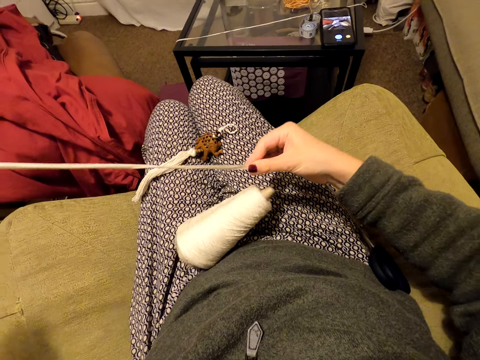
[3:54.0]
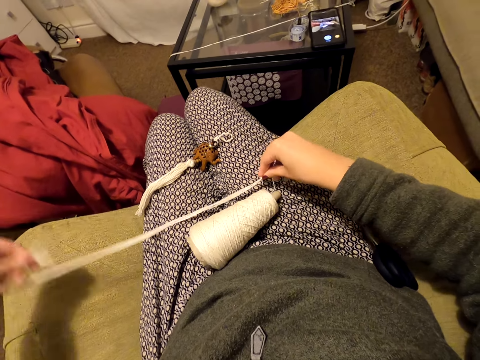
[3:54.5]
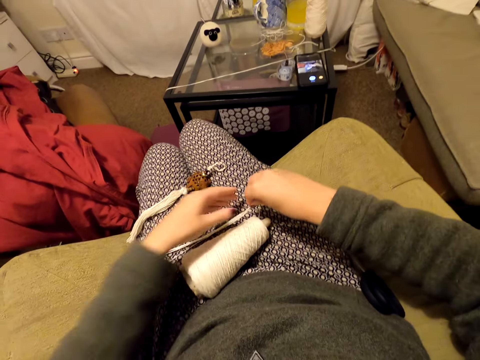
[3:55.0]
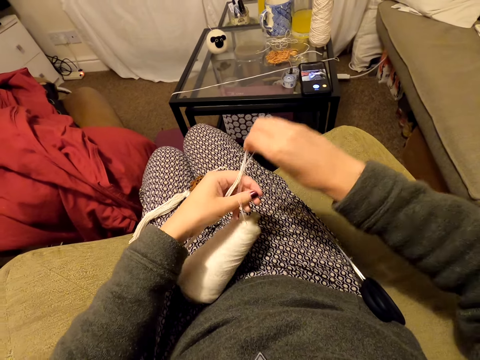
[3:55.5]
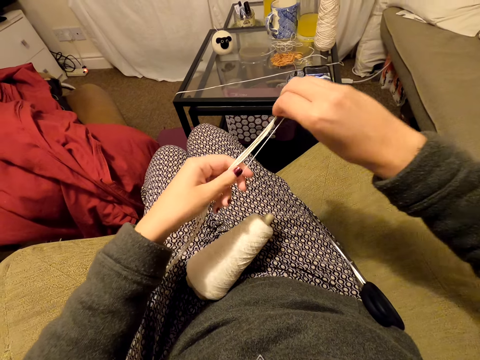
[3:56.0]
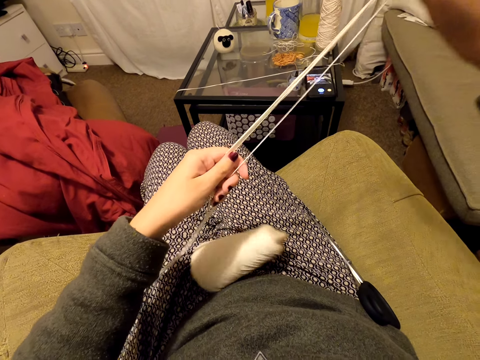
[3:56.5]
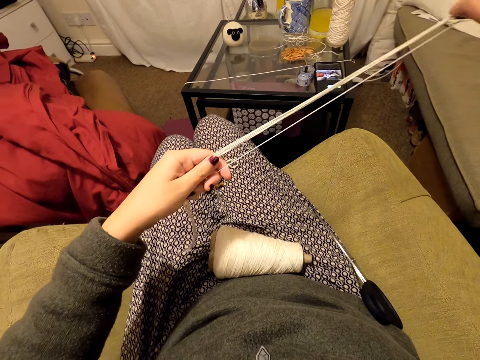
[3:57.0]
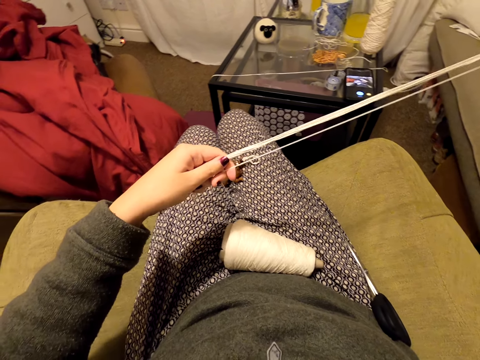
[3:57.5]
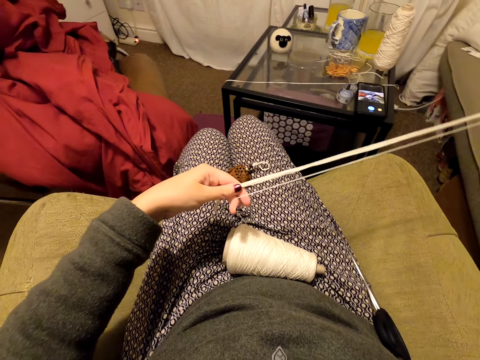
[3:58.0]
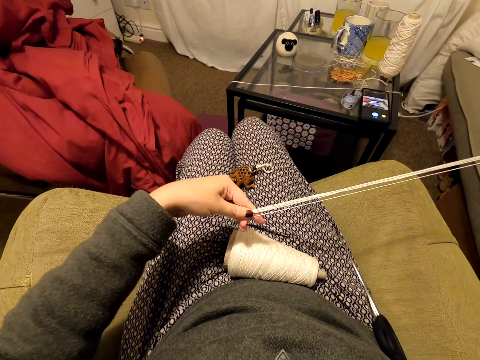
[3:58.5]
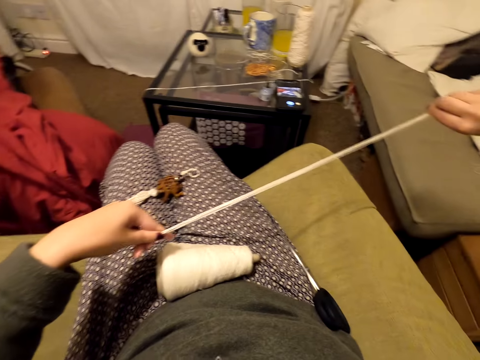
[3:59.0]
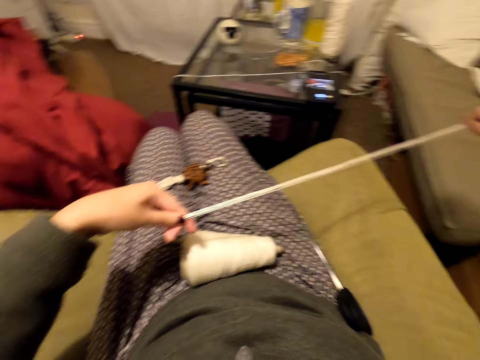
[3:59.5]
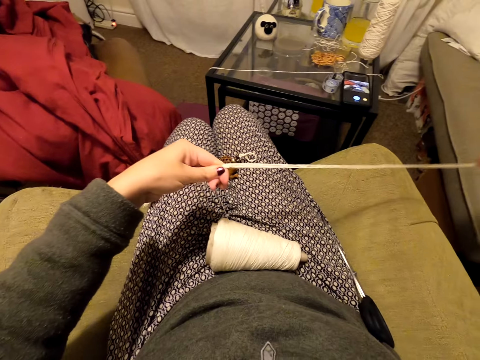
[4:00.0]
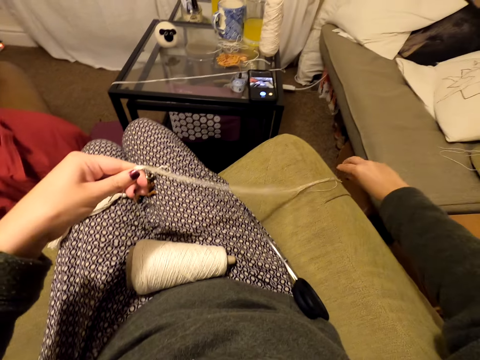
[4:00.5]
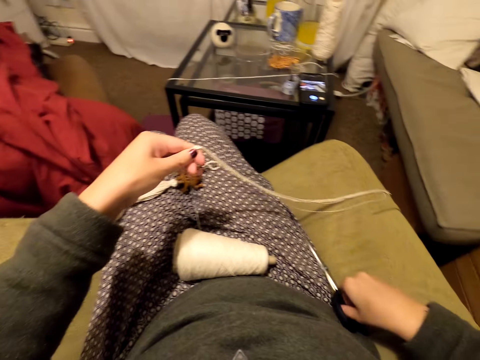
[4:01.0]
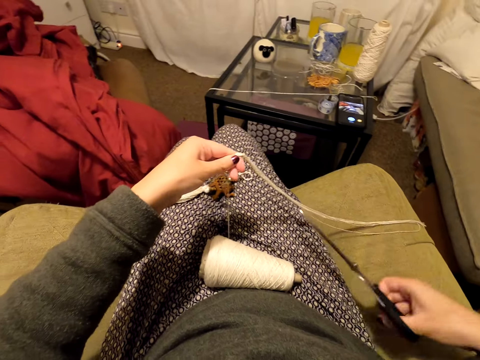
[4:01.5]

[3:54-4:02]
The camera wearer lowers a thread. They hold the thread and pull the thread. They drop the thread. They pick up scissors on a couch.

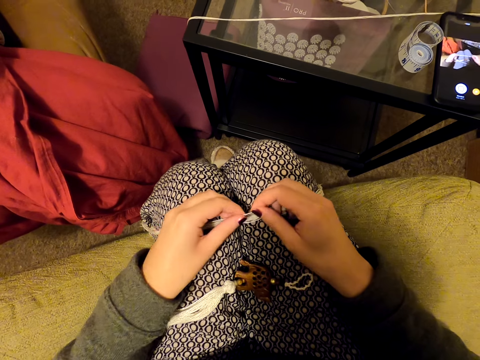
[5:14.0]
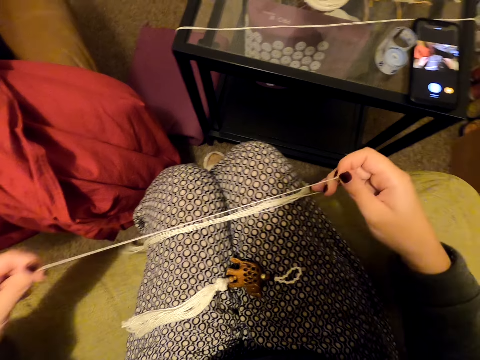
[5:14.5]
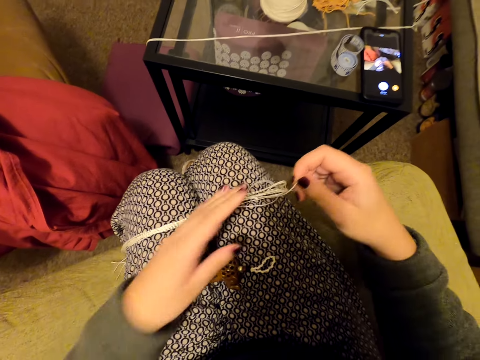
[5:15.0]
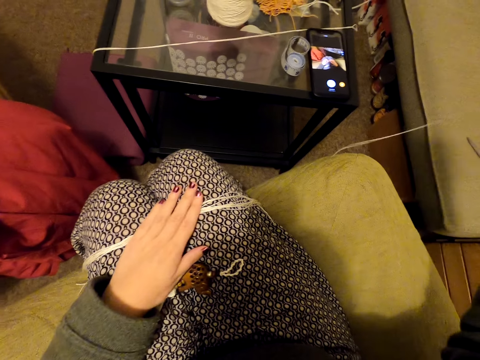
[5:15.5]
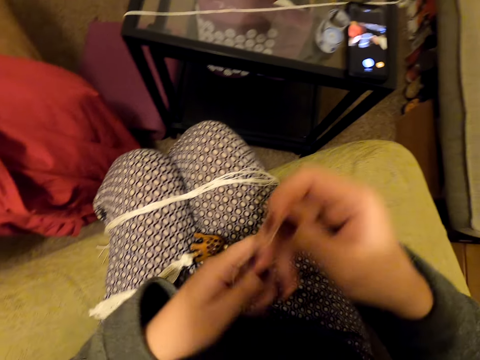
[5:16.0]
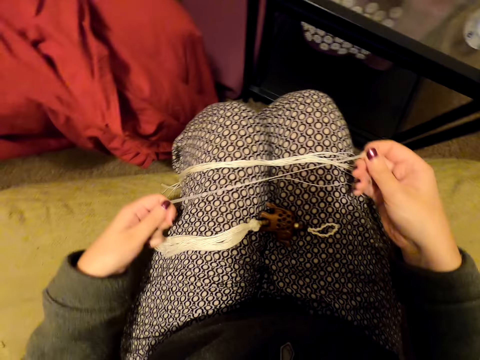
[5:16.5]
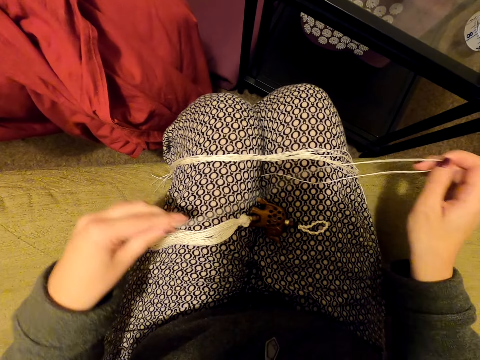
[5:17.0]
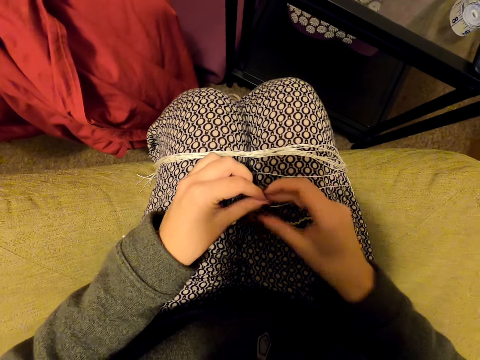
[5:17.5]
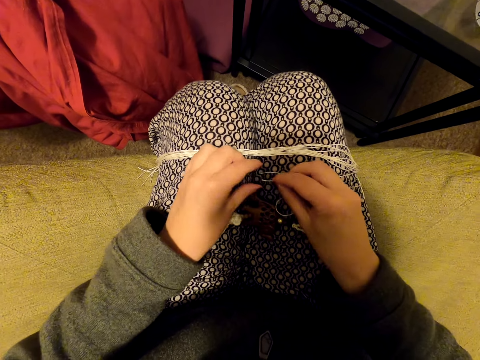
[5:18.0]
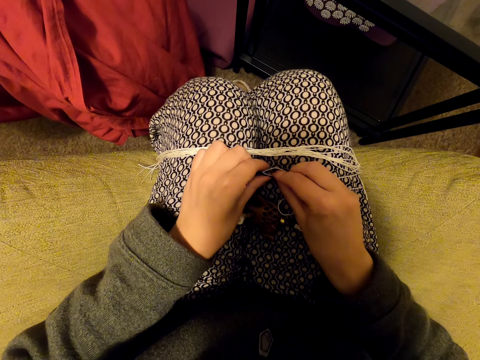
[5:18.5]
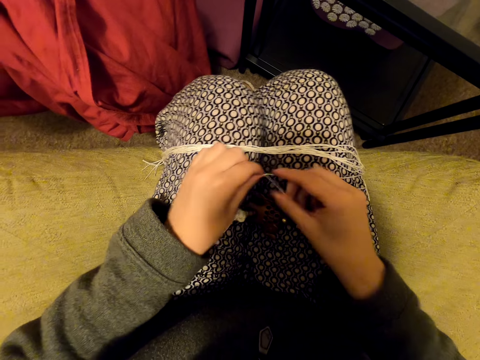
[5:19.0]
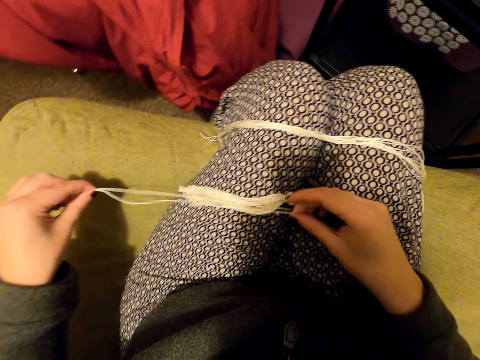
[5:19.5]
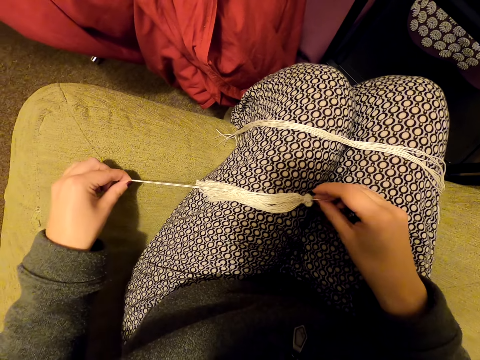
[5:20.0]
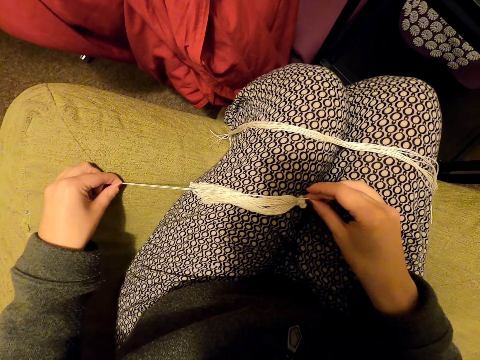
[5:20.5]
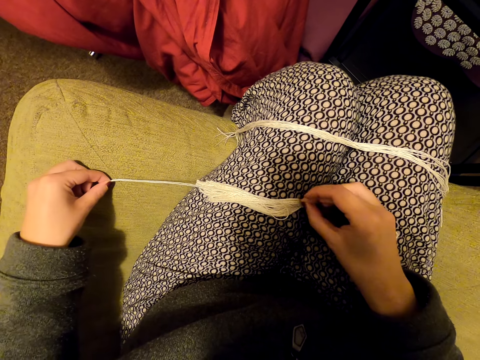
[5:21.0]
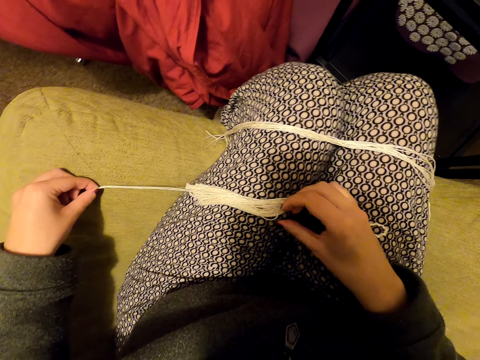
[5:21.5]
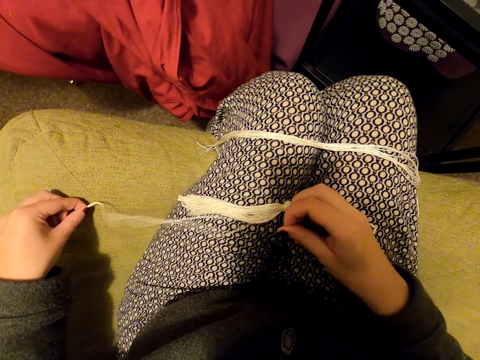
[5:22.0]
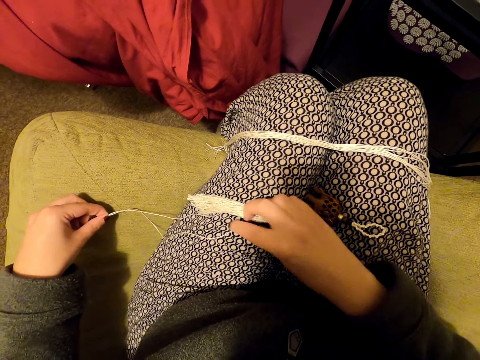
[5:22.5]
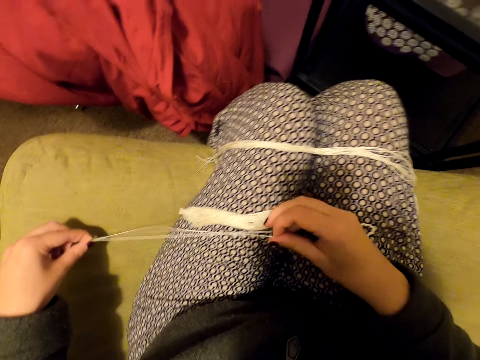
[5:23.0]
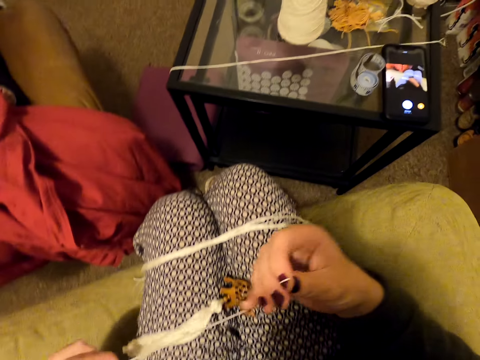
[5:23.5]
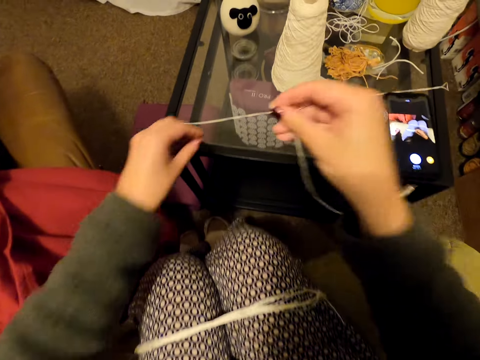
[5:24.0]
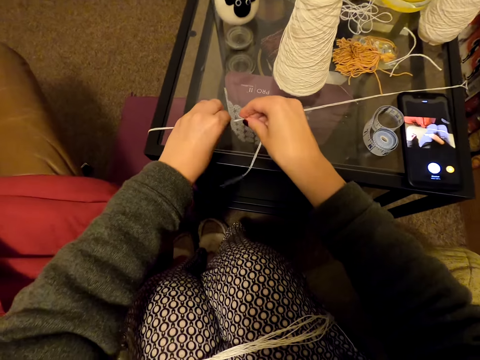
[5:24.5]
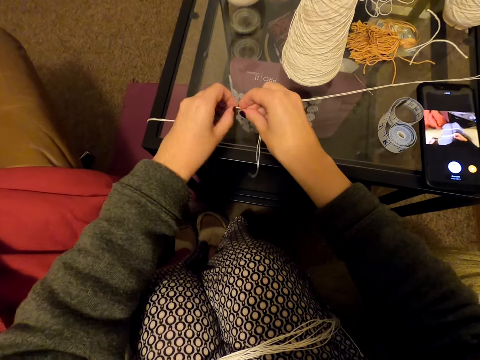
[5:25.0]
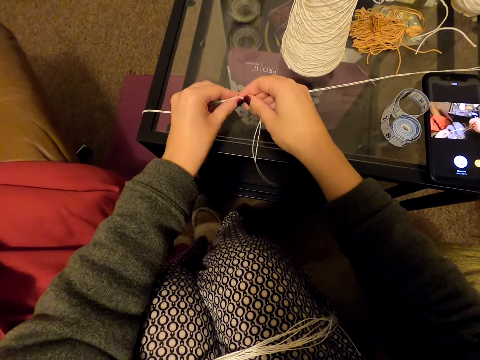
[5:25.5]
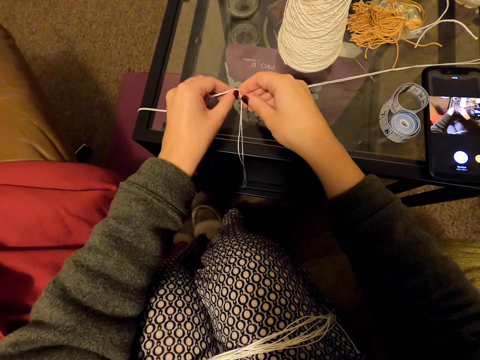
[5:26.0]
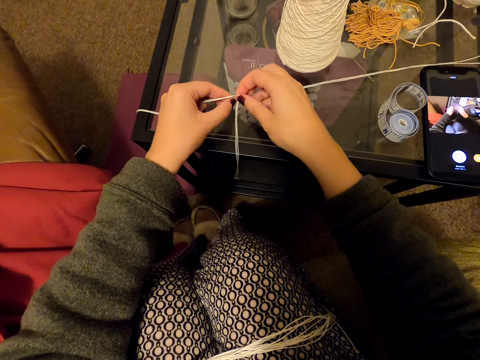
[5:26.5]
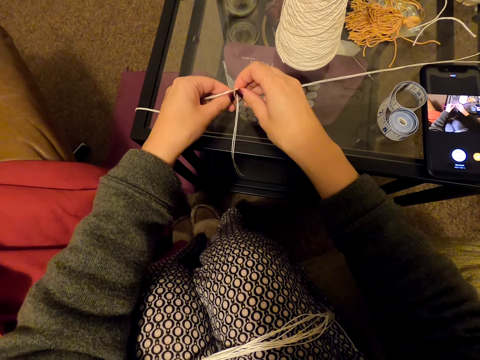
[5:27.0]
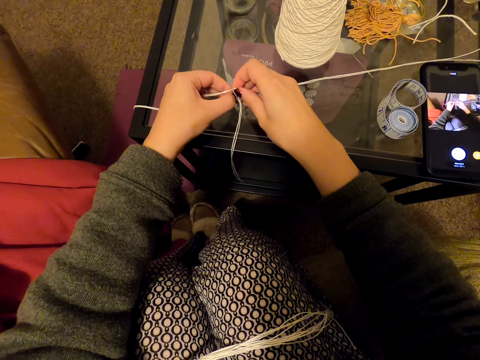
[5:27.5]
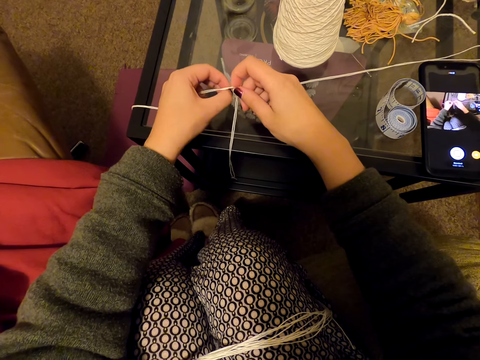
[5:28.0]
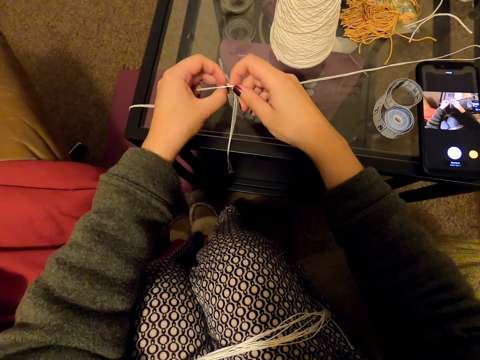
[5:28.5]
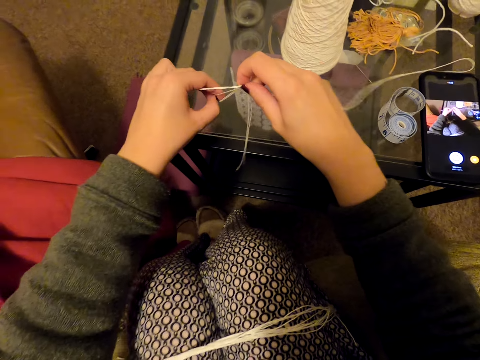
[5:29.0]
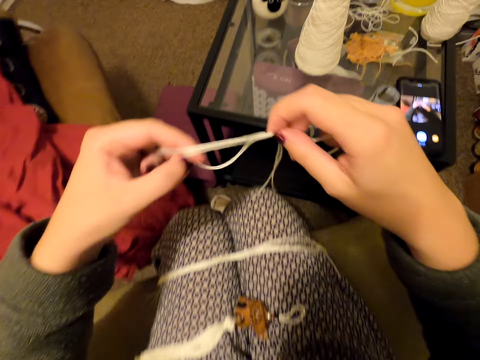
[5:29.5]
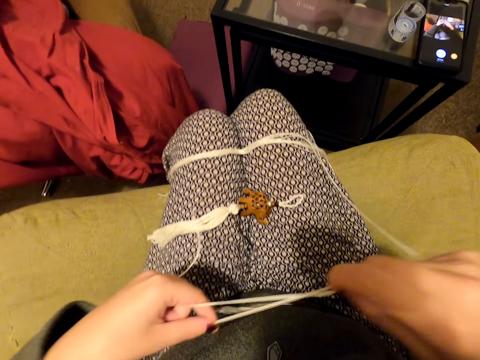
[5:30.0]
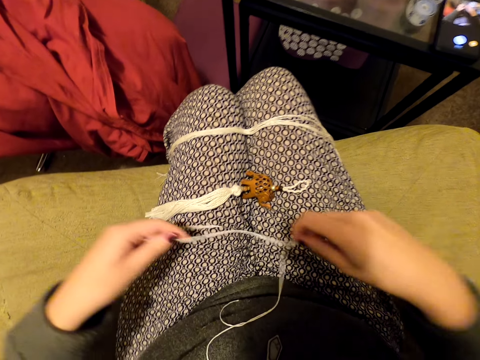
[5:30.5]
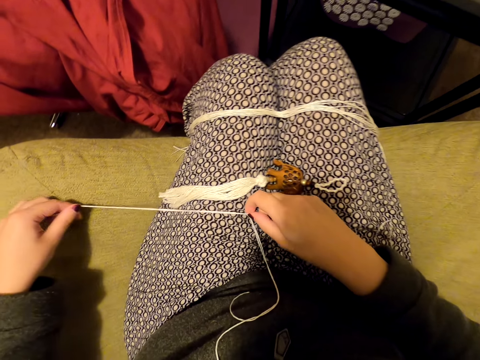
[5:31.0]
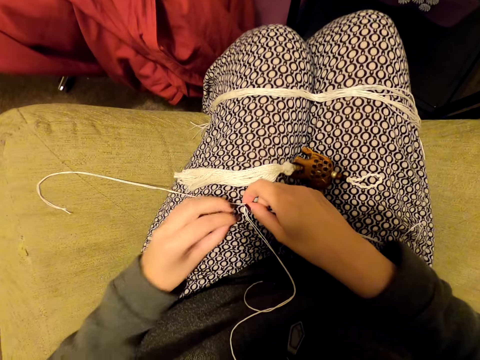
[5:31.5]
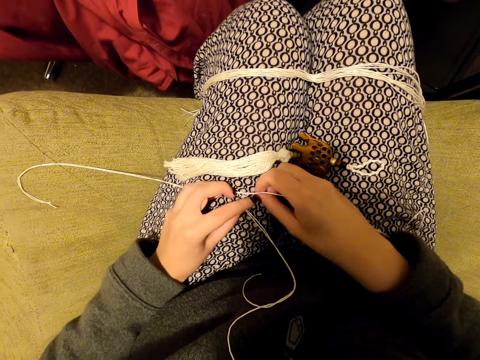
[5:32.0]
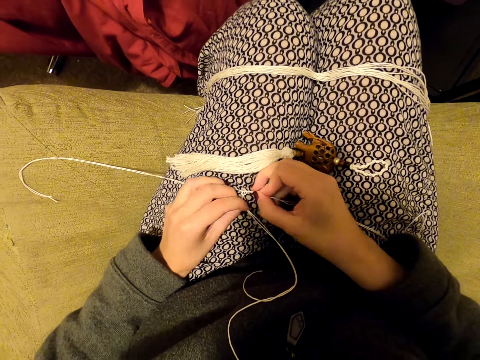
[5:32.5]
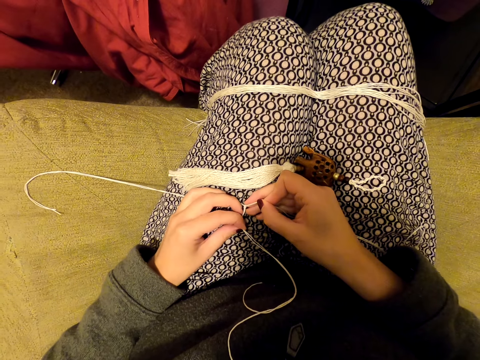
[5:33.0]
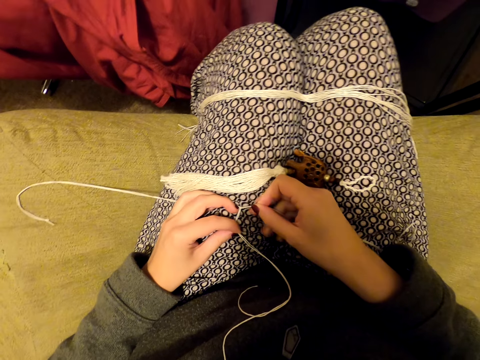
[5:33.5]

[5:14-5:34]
The camera wearer picks a piece of thread from the pieces. They straighten the piece of thread. They hold the thread and put the thread on the lap. They hold the thread. They align the piece of thread. They compare the threads. They align the piece of thread. They touch the thread. They hold the thread. They hold it again. They tie the thread on a bigger thread. They lift the threads. They put the thread on the lap. They align the pieces of the threads. They tie the threads.
